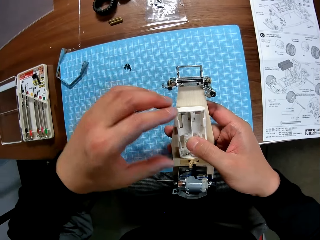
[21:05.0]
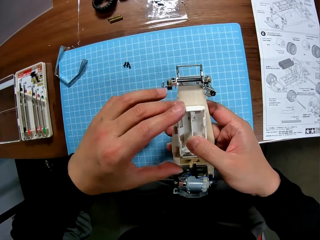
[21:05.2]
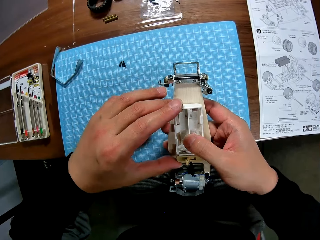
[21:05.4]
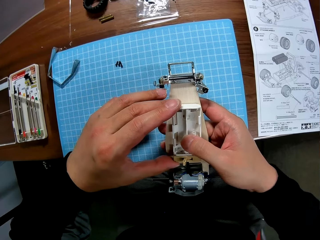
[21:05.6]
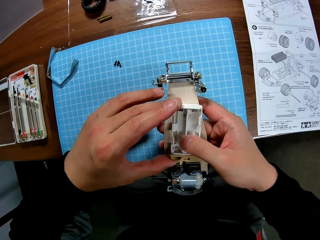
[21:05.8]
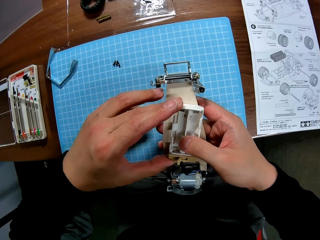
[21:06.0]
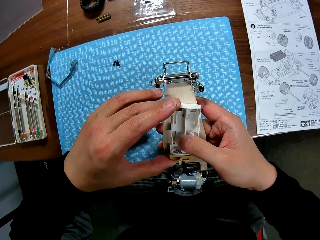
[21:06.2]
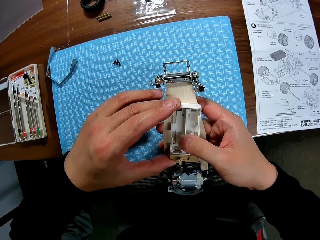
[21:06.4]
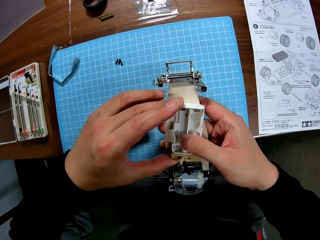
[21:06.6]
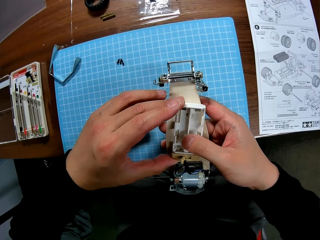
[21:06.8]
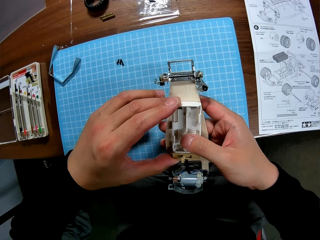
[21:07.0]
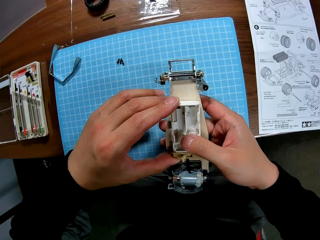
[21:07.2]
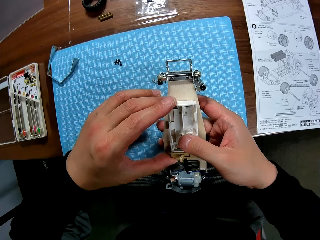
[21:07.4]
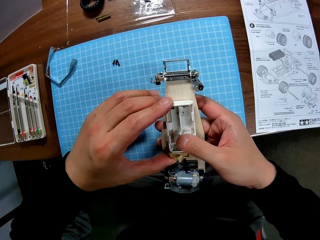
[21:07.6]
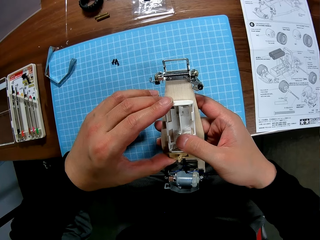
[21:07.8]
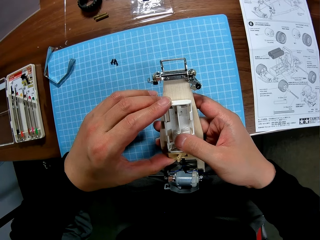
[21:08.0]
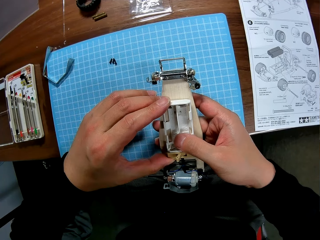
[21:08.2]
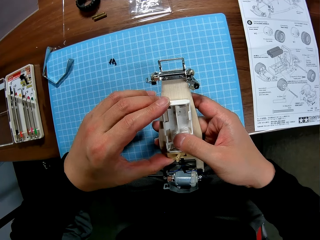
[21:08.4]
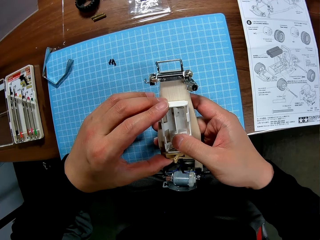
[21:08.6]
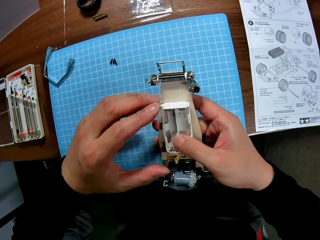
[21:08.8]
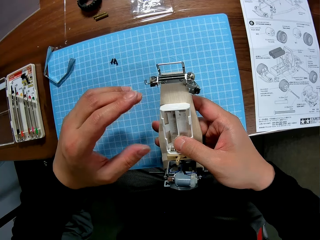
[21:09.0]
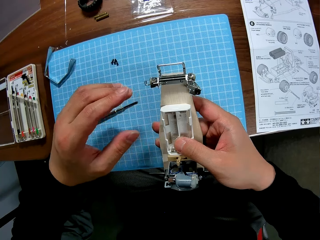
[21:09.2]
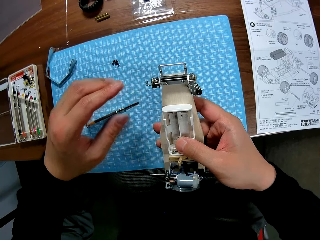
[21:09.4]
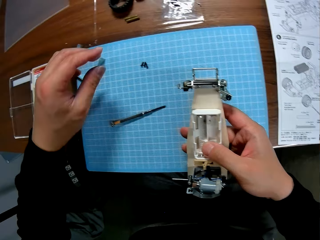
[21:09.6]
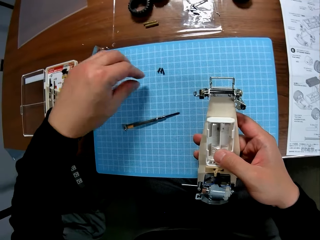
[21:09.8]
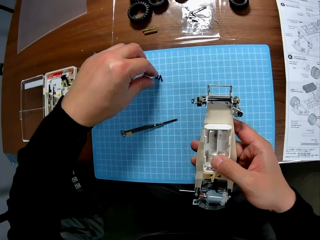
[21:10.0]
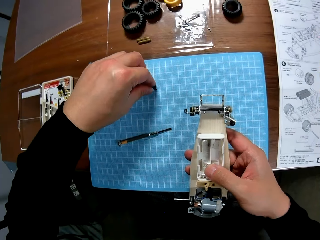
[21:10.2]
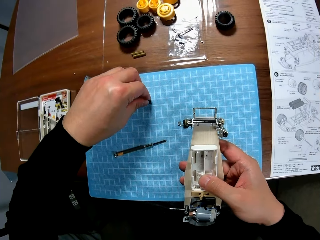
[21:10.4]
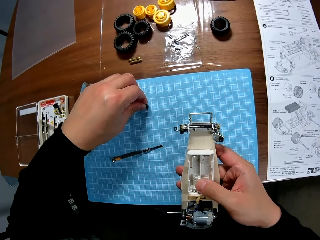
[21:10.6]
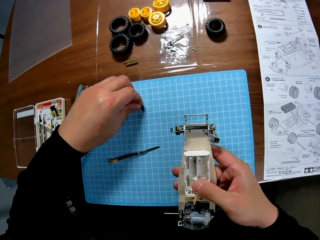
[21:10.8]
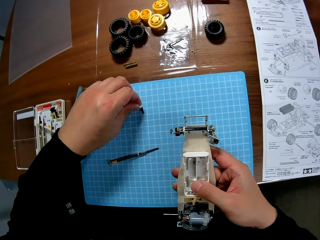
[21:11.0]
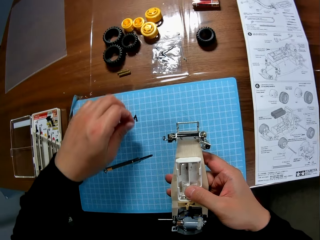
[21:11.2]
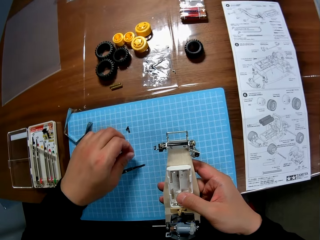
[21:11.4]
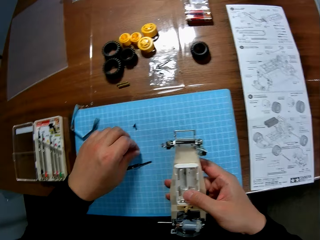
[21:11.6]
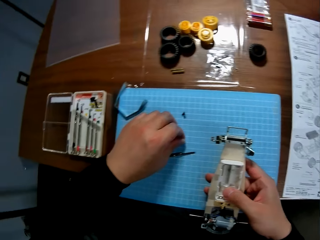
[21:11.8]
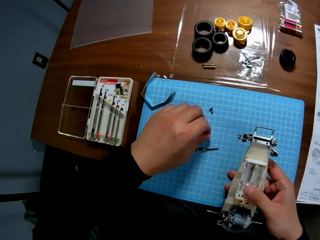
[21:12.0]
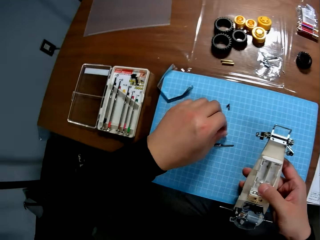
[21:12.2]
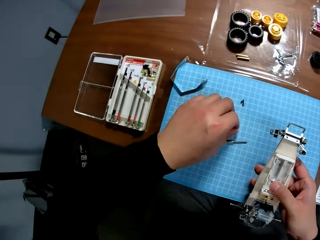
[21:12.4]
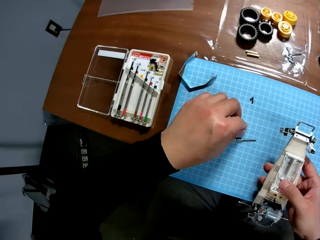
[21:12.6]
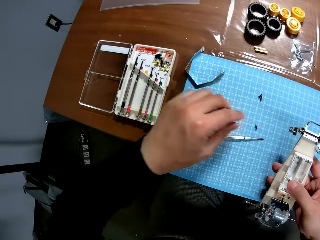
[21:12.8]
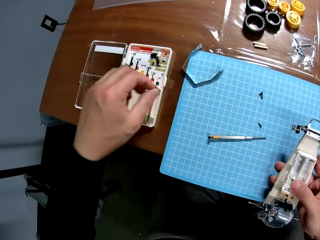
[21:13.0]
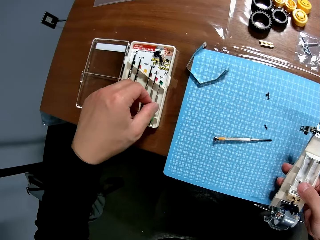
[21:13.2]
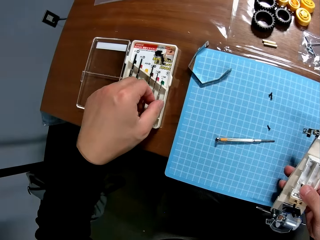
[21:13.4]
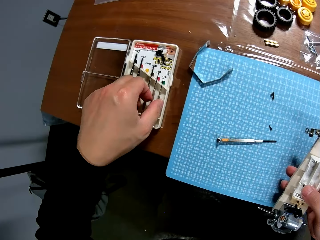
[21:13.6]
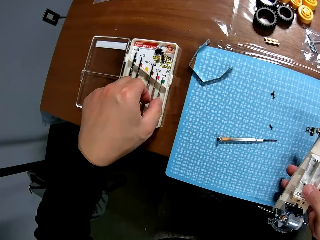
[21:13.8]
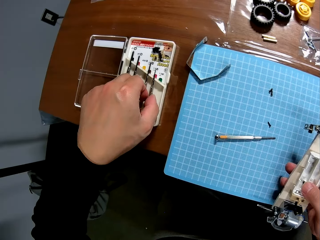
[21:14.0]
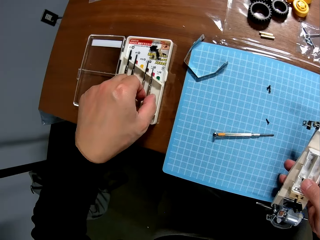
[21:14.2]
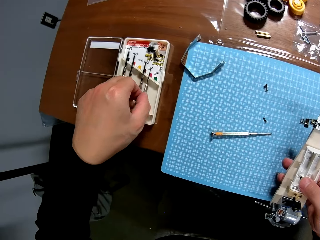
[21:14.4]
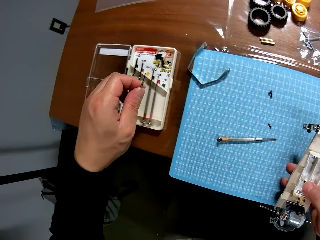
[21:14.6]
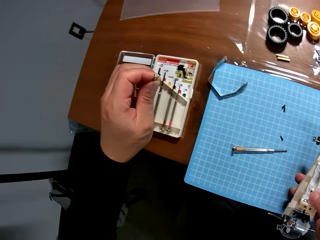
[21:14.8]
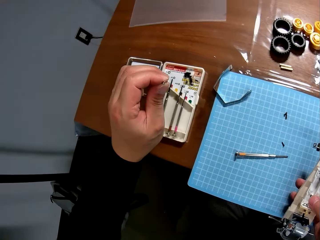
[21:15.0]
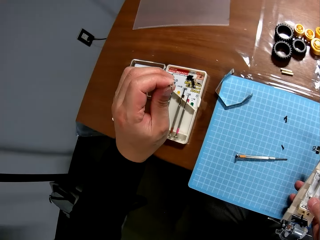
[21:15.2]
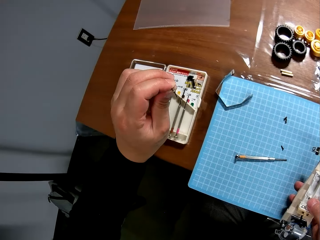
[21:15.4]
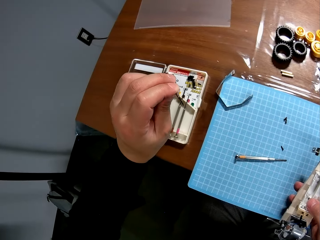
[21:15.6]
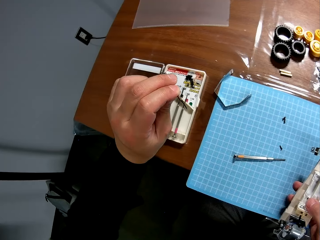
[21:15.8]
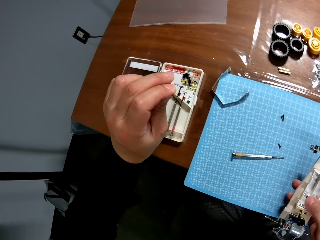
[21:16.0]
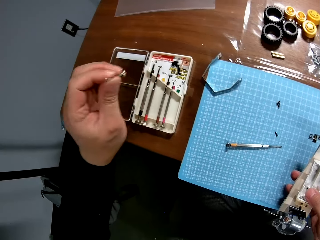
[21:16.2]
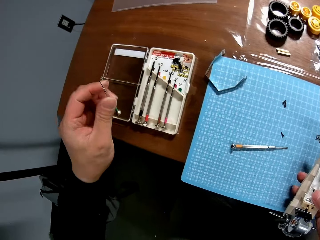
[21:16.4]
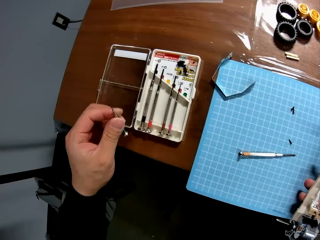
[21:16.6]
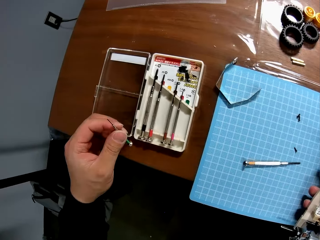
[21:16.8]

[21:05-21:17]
The camera wearer adjusts the battery box. They pick a screw from the table. They put the screw on the table near the screwdriver. They pick the screwdriver from the screwdriver kit.

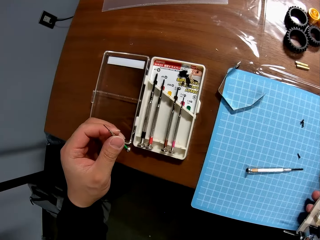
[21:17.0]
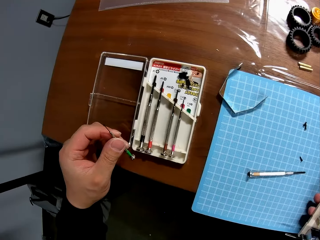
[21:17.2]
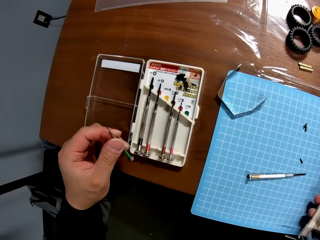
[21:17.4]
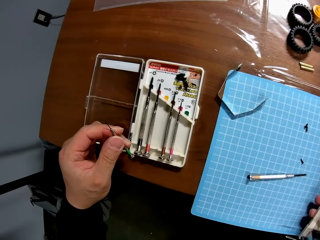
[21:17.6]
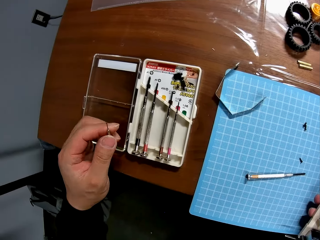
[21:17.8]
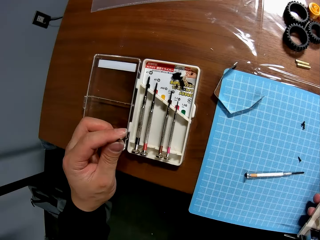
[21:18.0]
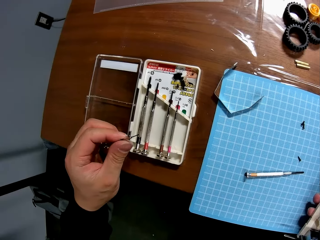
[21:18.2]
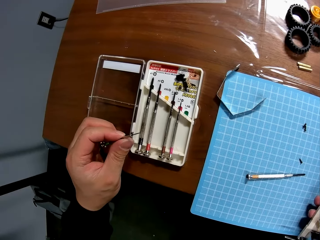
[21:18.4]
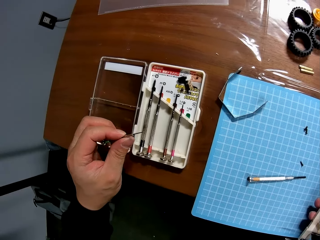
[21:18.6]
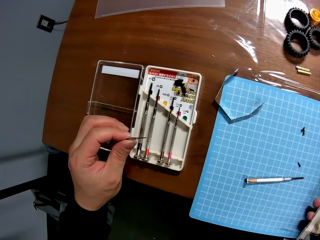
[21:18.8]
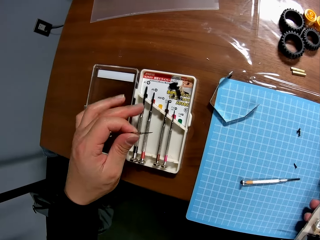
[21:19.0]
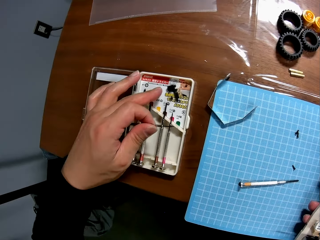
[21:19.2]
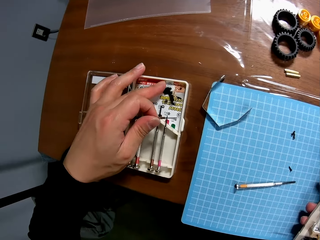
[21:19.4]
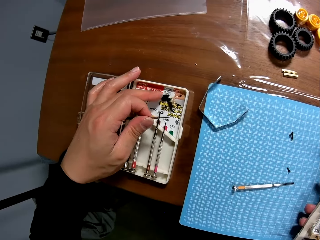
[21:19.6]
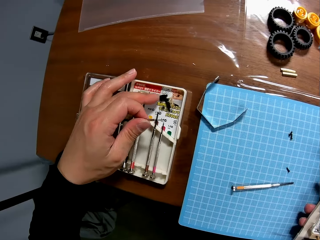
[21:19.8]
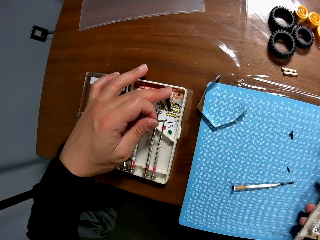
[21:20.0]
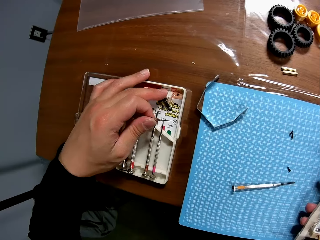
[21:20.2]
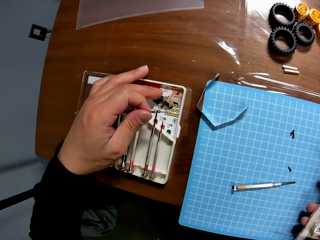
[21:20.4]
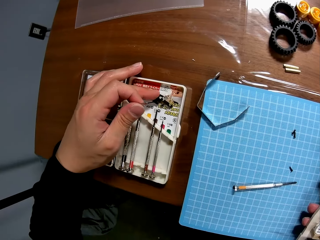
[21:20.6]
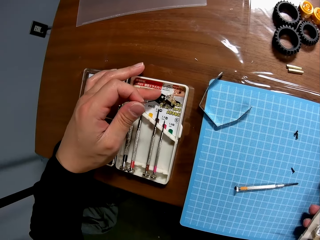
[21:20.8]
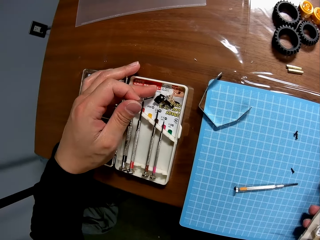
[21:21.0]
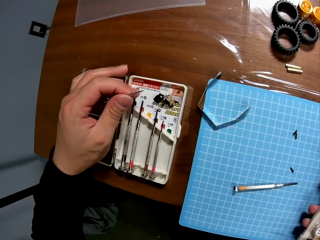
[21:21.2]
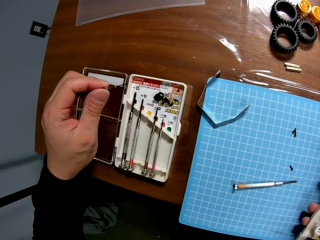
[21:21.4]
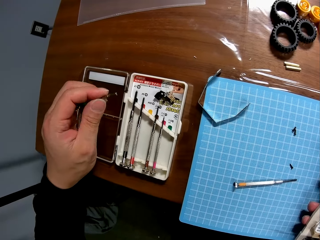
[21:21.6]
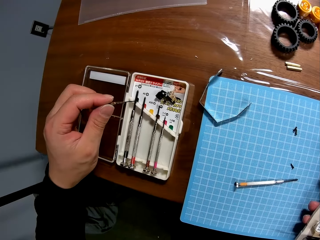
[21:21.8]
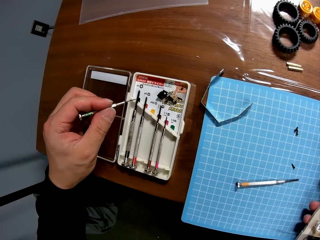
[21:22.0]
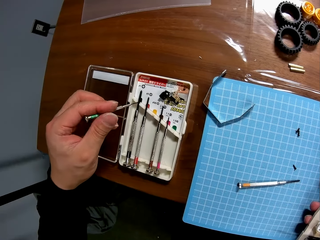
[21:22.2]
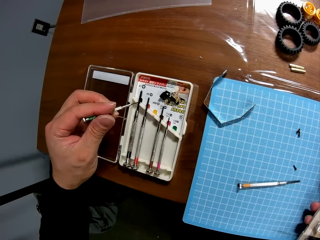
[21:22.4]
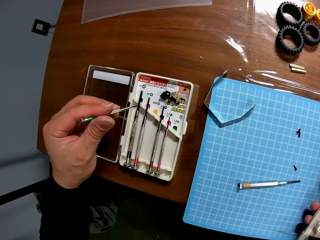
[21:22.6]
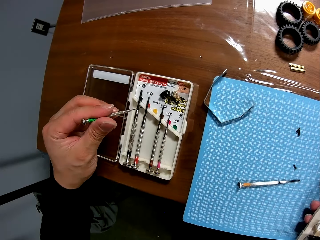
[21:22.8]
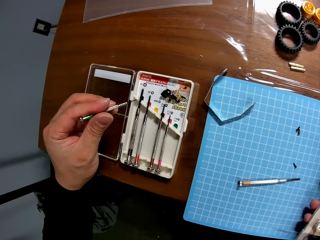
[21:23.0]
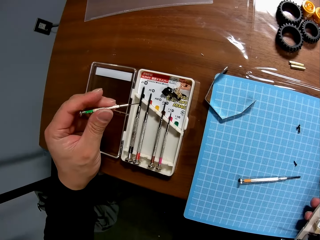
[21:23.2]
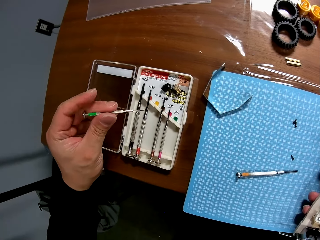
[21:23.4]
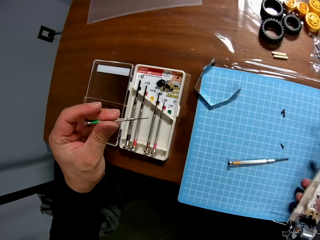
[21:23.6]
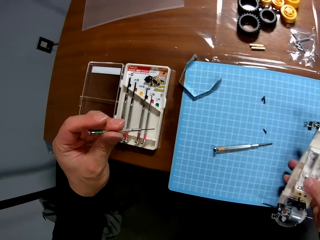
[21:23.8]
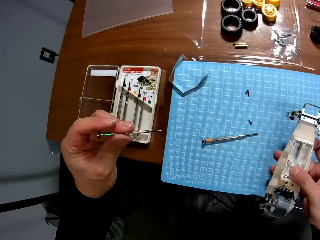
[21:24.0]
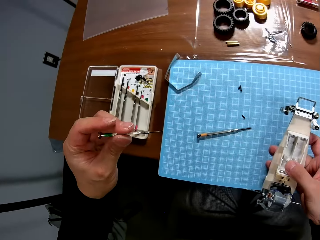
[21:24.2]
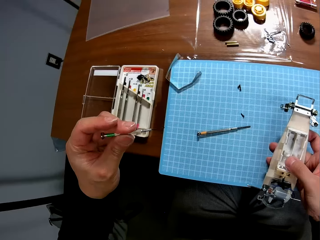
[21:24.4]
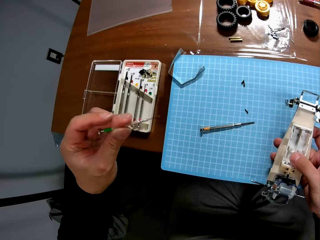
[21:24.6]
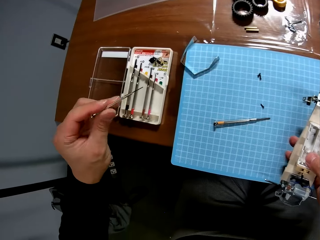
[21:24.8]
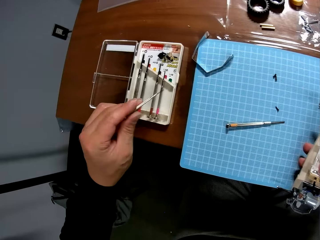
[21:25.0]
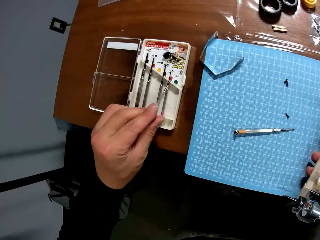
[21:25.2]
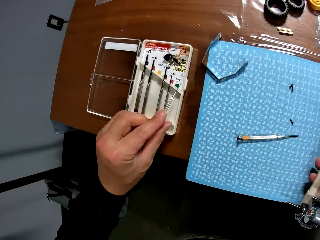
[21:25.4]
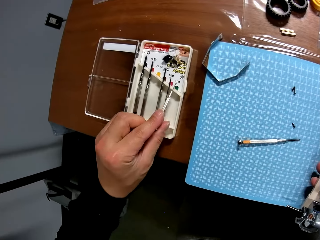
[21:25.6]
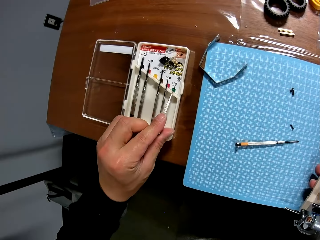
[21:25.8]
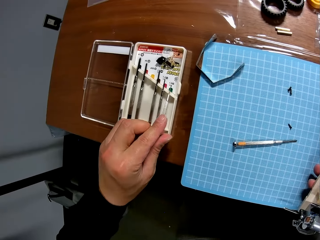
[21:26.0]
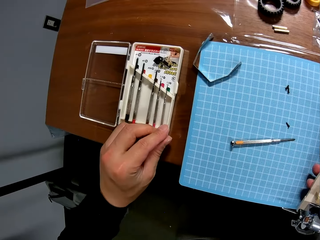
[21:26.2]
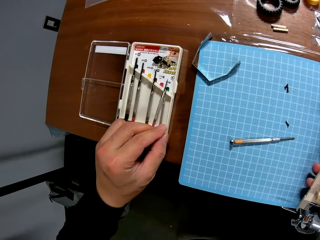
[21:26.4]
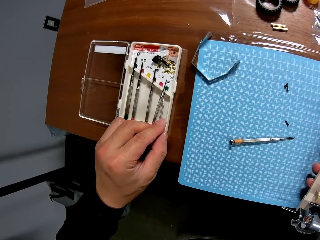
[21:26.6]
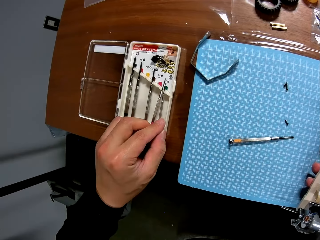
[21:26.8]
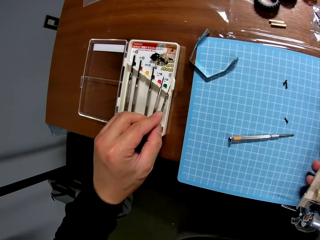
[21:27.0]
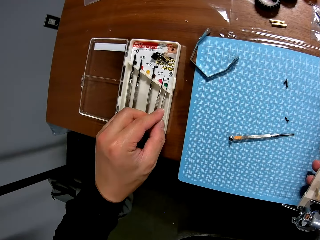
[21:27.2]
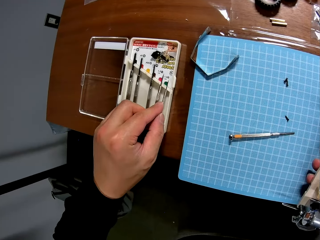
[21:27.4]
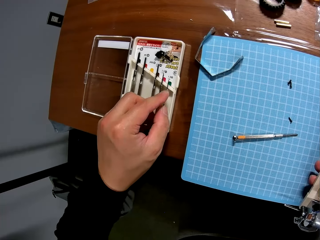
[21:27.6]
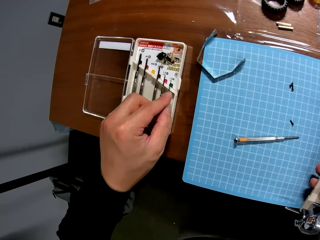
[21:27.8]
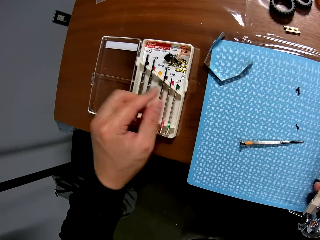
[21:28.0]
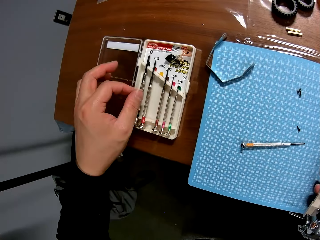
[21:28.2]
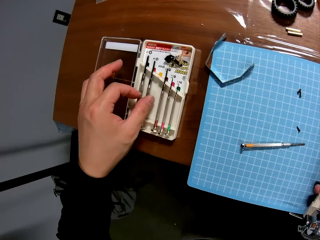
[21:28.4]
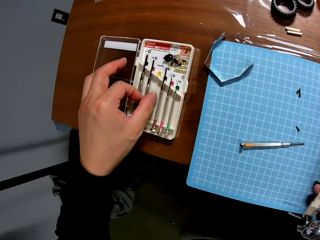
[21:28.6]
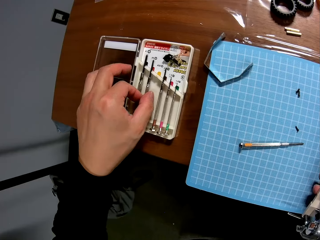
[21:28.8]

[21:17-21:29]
The camera wearer checks the tip of the screwdriver. They touch something. They return the screwdriver to the kit.
